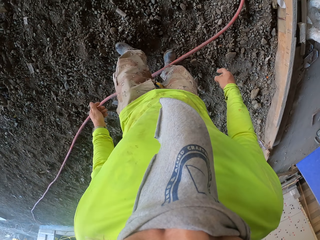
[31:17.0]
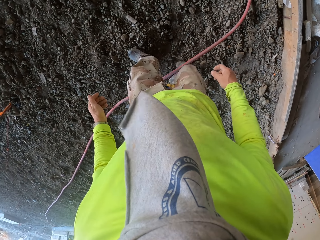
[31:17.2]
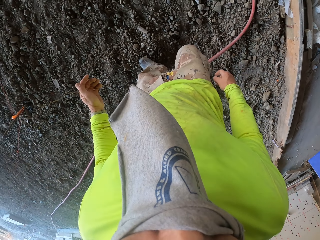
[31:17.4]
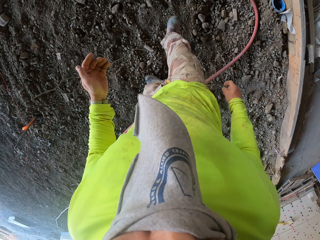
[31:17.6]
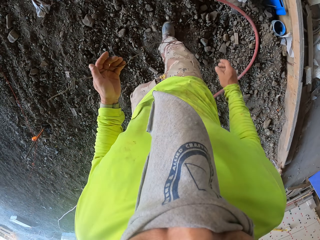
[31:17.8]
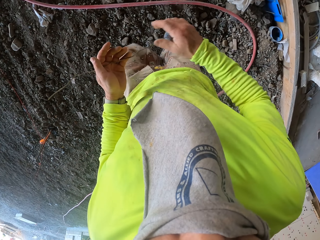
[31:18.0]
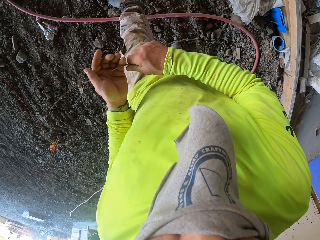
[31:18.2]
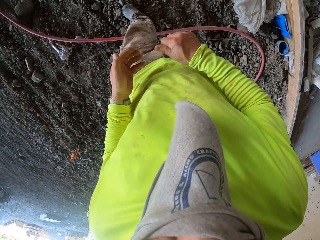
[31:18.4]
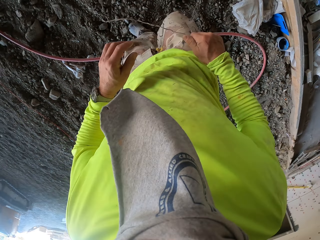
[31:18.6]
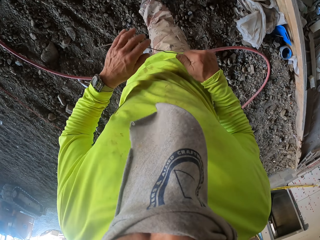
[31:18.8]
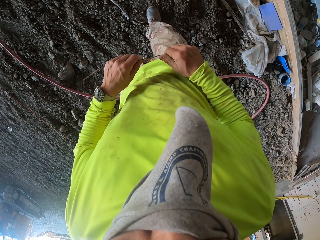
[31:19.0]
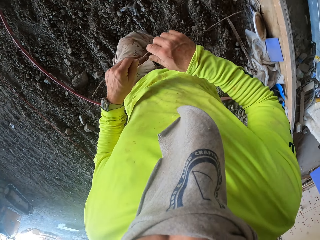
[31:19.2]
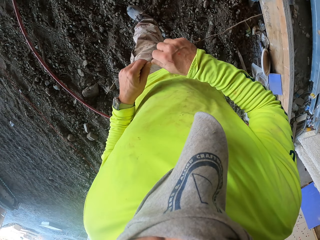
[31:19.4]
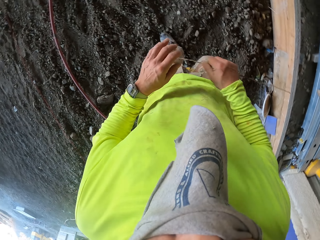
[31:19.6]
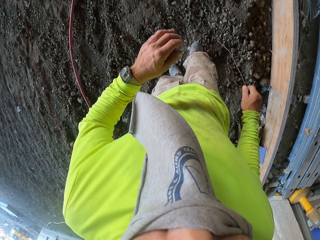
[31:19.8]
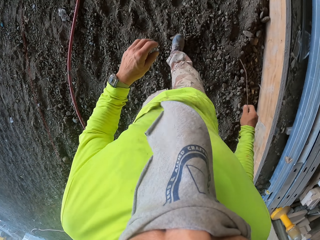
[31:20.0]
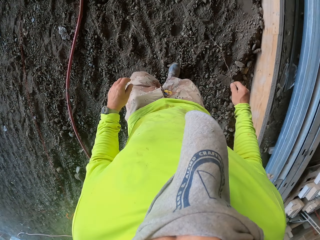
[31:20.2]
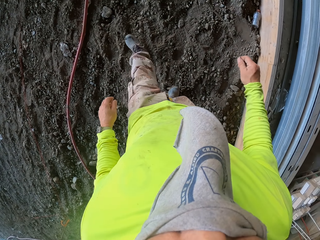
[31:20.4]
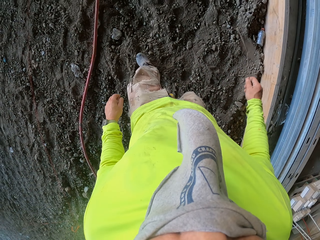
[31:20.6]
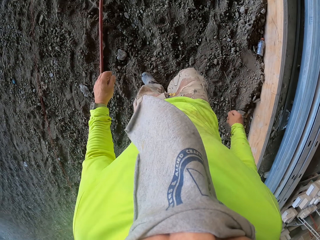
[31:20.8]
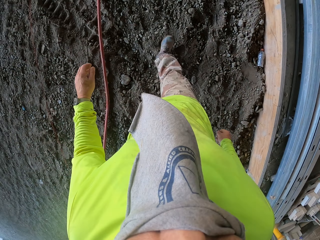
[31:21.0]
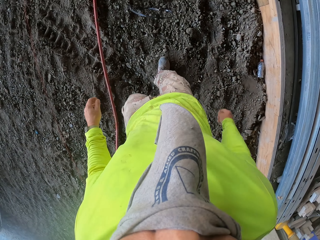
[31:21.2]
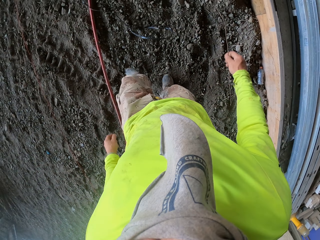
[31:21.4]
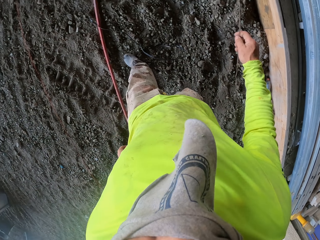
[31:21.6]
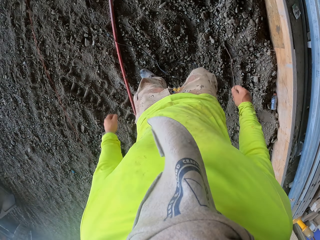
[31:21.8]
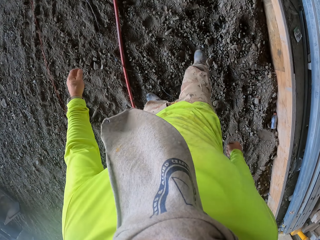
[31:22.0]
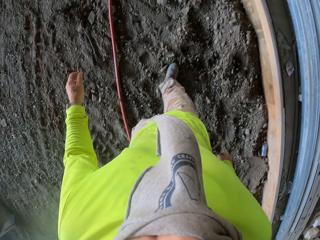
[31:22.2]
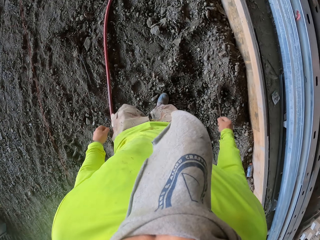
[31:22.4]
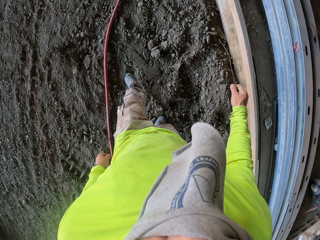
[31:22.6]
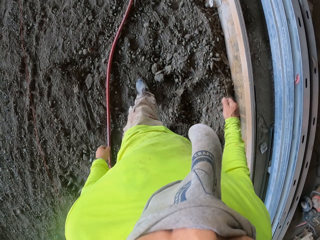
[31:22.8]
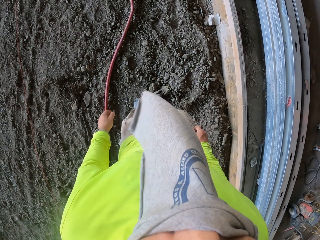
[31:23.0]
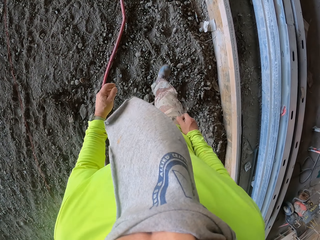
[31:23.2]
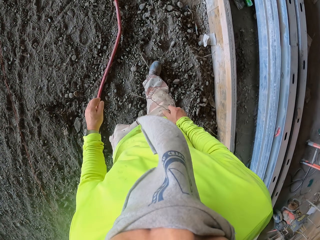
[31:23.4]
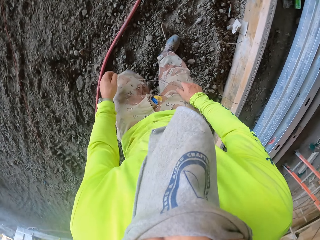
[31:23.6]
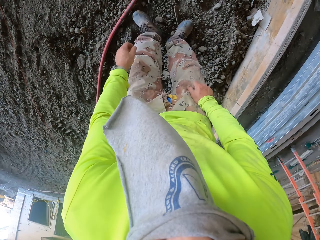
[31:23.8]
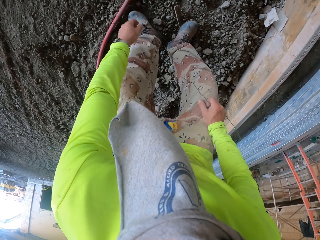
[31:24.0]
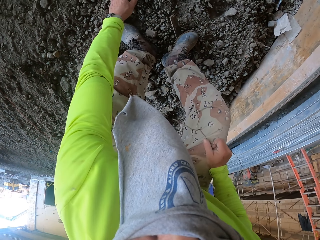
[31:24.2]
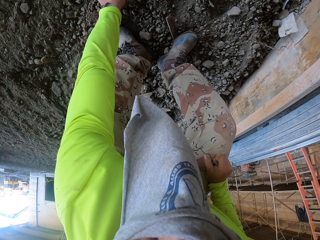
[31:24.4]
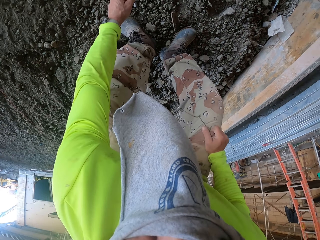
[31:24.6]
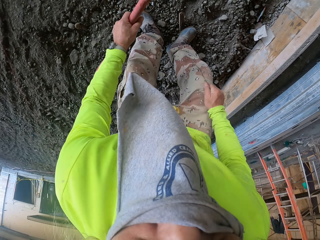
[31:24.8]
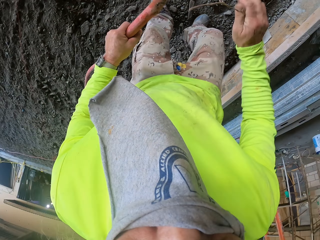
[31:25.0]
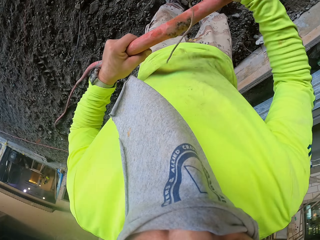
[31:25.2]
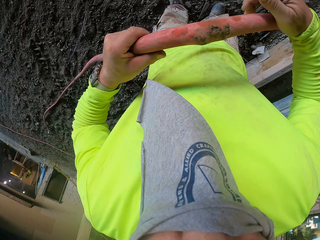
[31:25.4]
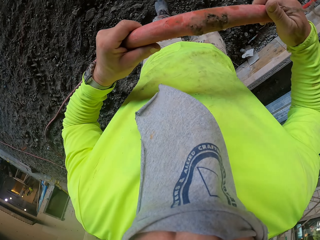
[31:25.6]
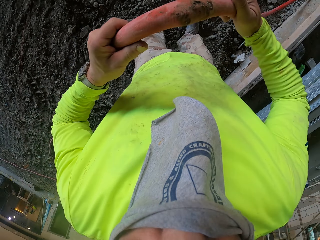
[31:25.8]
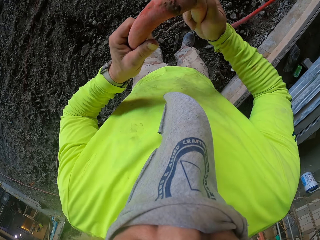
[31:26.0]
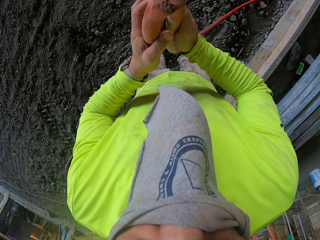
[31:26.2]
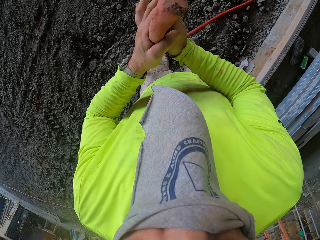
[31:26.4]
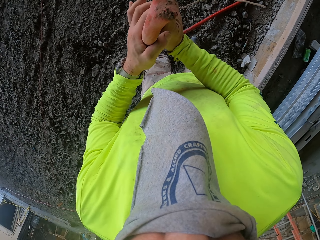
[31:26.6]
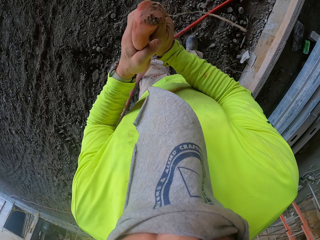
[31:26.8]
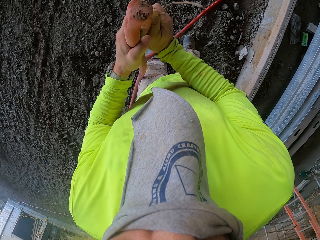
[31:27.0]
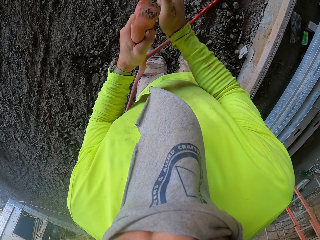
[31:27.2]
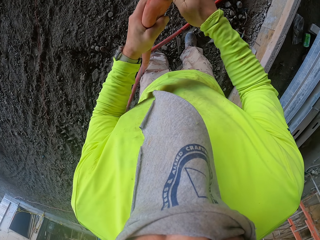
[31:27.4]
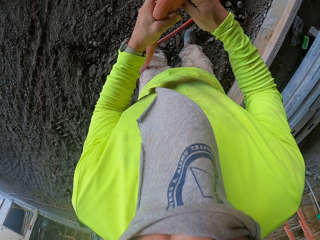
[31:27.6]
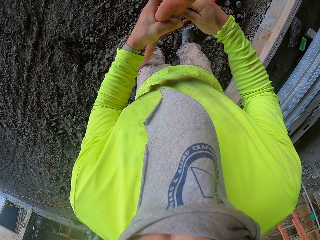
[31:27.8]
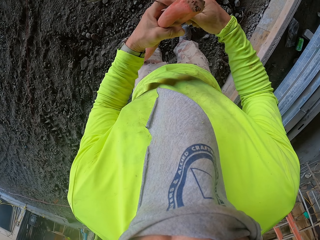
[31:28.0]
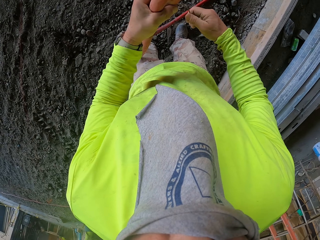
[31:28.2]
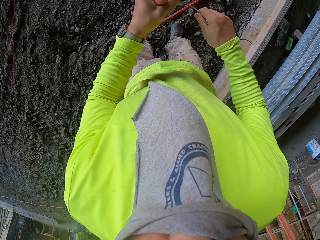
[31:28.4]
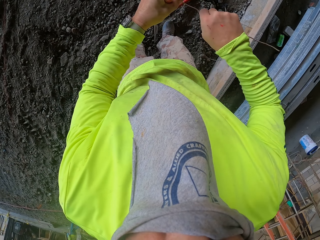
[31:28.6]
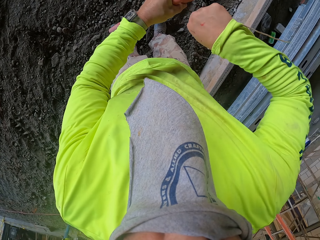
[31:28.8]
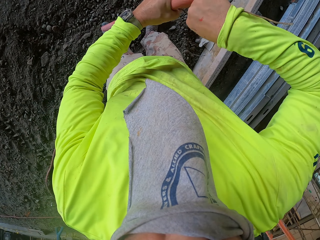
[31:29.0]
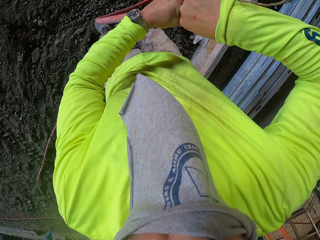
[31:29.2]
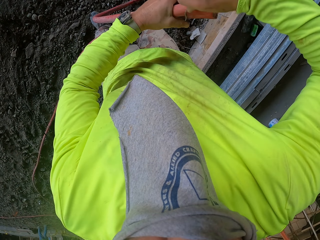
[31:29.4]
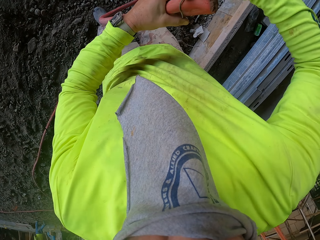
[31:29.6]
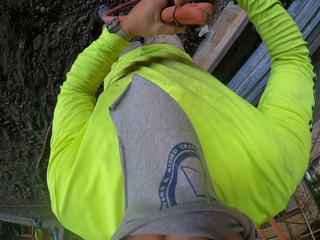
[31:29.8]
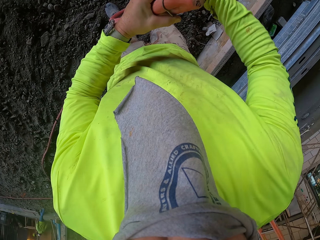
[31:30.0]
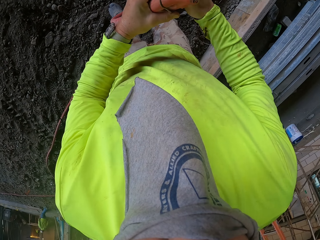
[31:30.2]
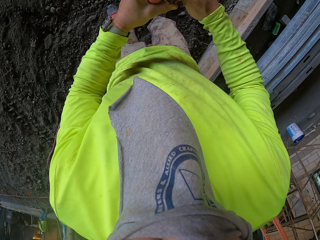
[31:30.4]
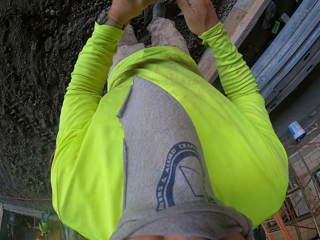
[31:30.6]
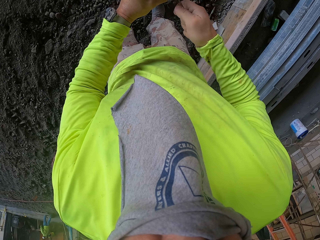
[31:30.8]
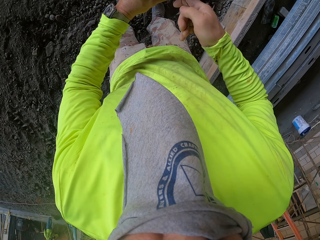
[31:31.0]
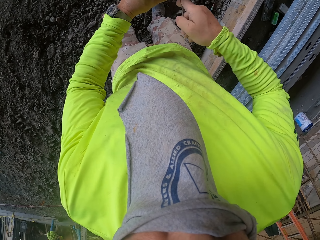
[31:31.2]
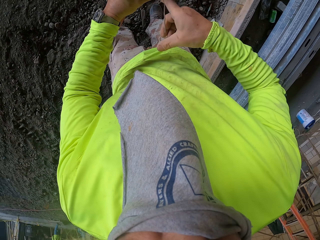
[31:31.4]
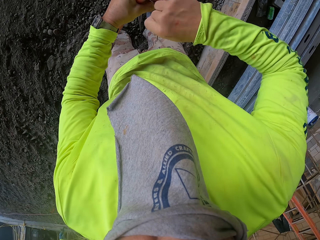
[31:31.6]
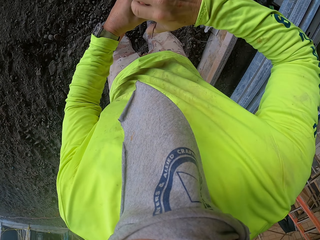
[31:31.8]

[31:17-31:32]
The camera wearer drops the pipe. They walk around the construction site. They pick up the pipe. They fold the pipe. They tie the wire around the pipe.

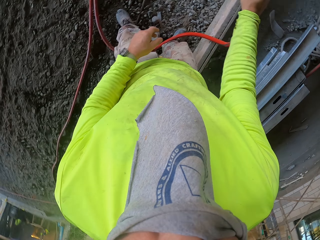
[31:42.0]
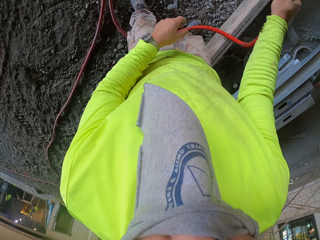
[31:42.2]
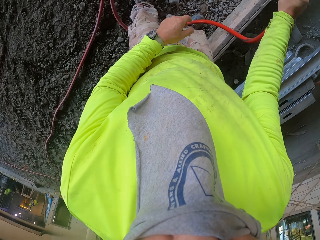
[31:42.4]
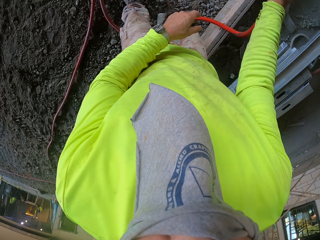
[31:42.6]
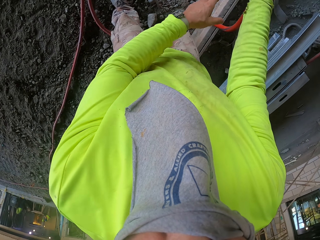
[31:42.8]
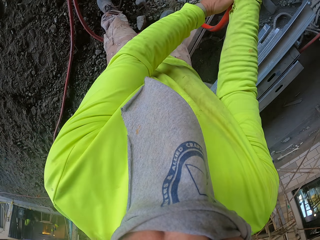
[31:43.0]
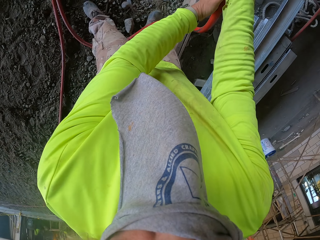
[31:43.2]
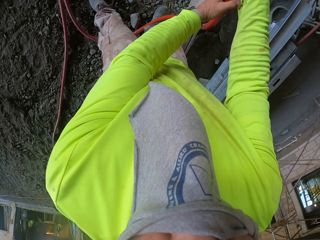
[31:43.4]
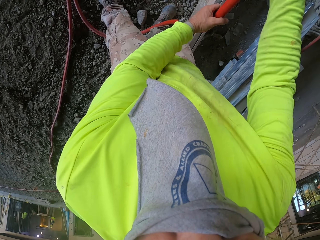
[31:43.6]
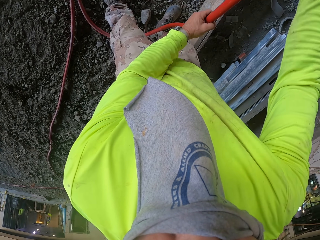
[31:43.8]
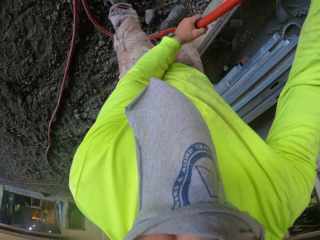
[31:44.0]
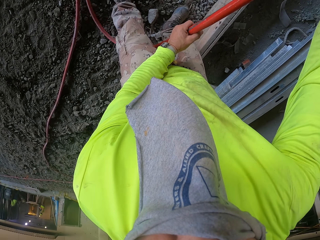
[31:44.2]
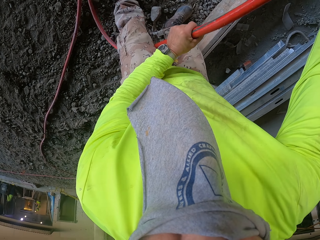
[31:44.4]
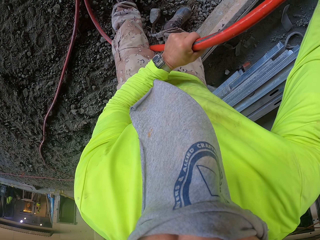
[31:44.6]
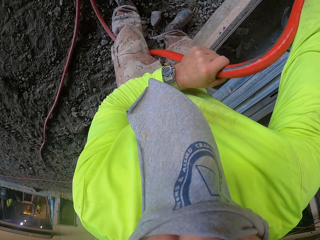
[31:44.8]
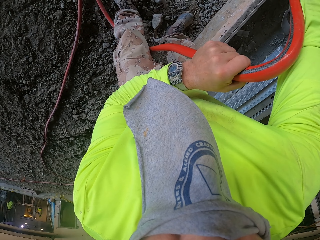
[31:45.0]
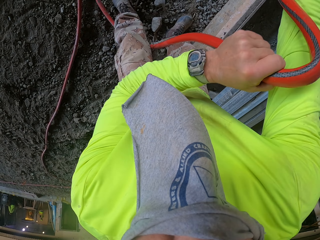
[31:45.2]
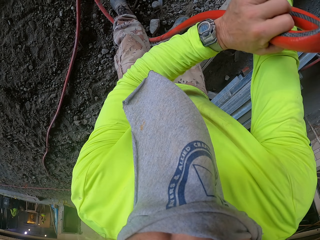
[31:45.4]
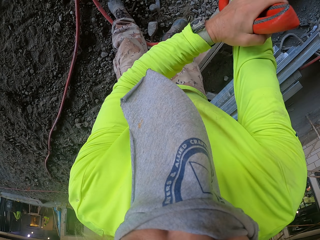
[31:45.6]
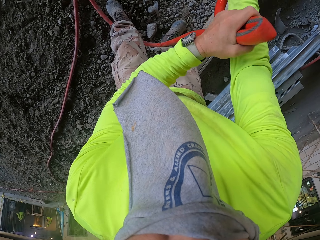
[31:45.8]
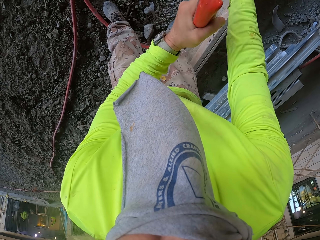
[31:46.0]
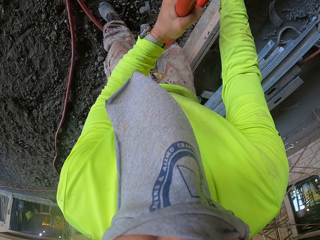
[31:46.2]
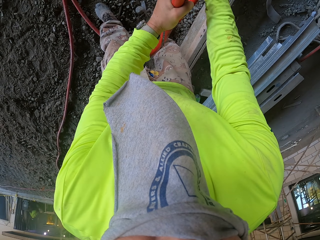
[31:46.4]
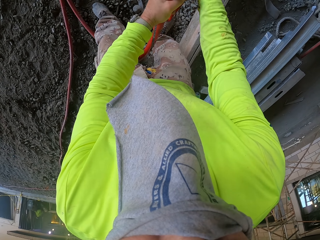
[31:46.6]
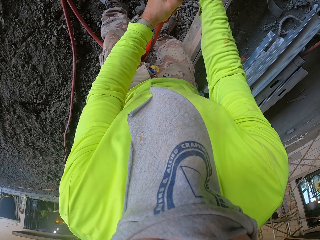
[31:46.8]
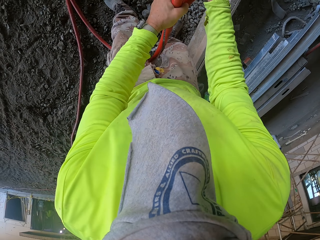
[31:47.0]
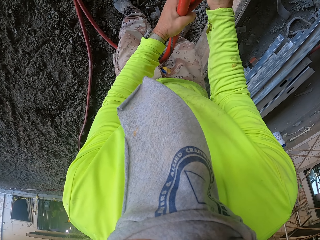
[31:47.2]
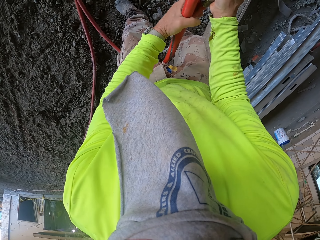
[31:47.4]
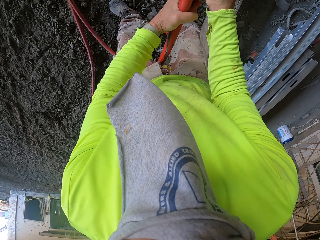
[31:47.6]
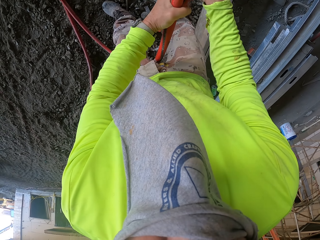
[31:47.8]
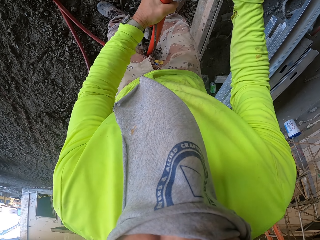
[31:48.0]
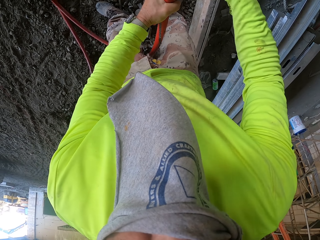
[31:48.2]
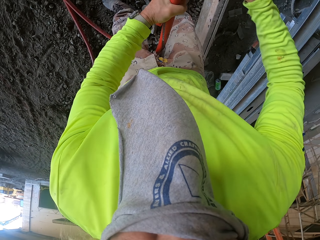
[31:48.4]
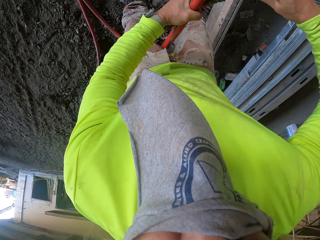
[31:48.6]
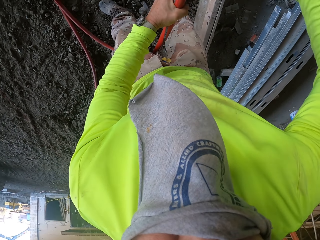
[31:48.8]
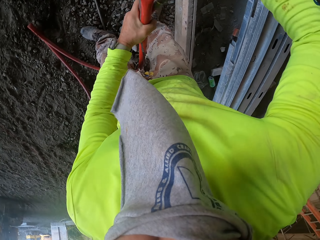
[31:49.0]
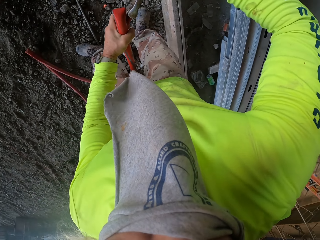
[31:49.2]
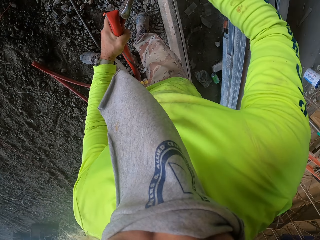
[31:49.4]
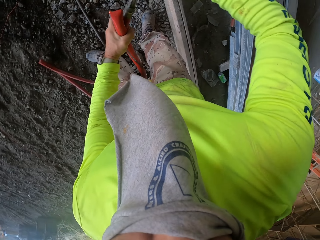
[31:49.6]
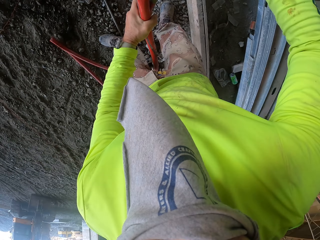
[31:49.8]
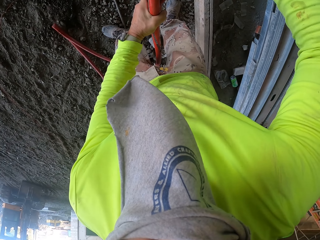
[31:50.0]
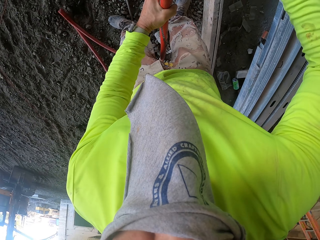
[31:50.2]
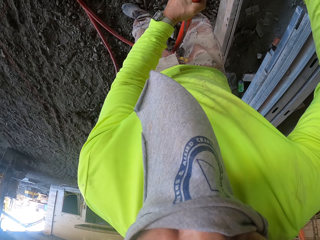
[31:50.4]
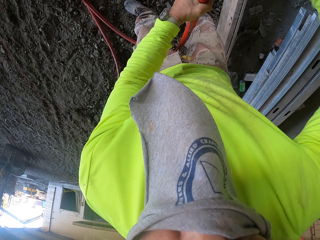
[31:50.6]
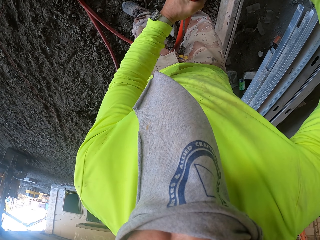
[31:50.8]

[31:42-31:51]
The camera wearer folds the pipe. They shrug the pipe.
